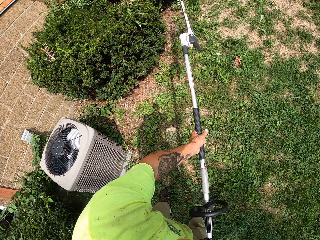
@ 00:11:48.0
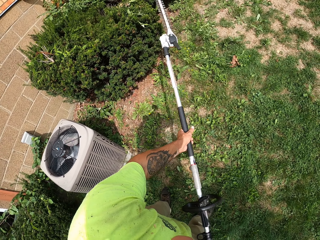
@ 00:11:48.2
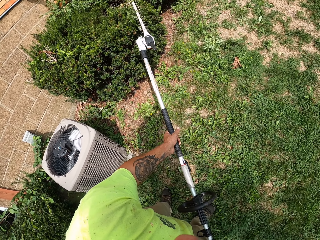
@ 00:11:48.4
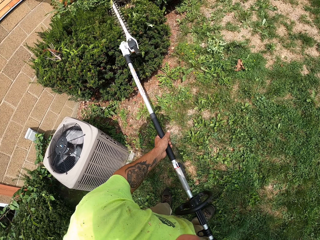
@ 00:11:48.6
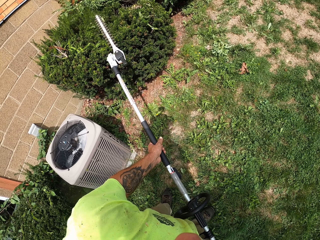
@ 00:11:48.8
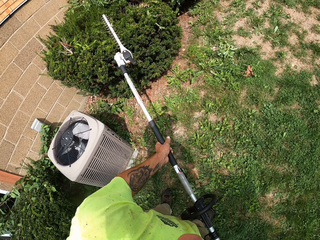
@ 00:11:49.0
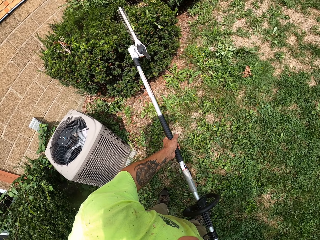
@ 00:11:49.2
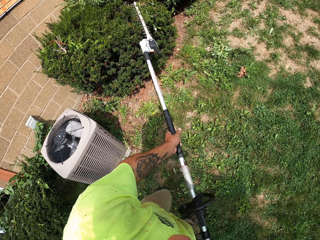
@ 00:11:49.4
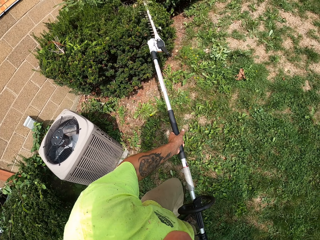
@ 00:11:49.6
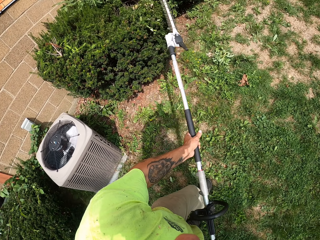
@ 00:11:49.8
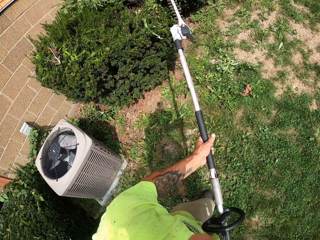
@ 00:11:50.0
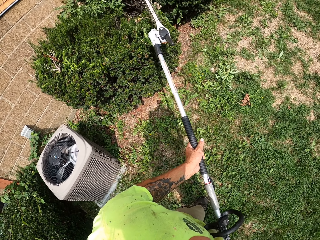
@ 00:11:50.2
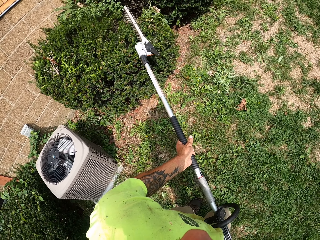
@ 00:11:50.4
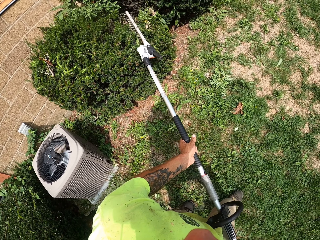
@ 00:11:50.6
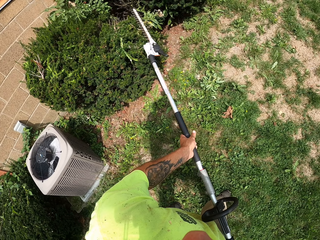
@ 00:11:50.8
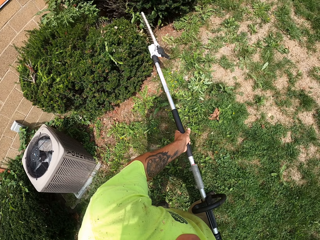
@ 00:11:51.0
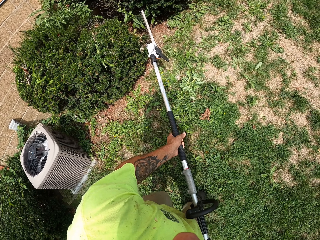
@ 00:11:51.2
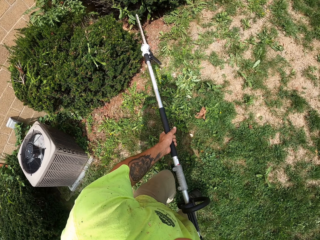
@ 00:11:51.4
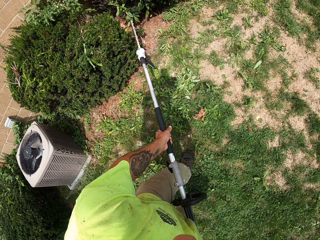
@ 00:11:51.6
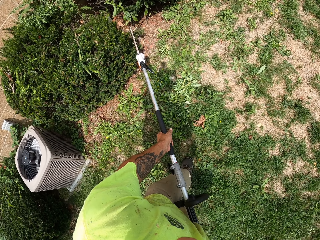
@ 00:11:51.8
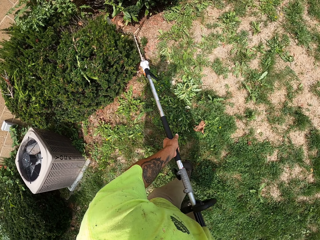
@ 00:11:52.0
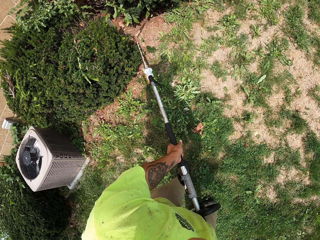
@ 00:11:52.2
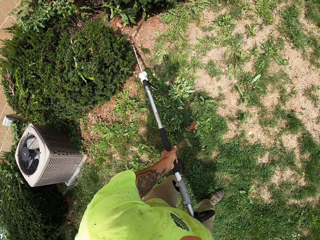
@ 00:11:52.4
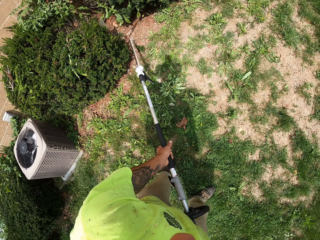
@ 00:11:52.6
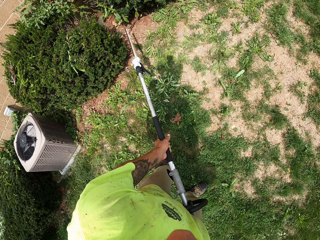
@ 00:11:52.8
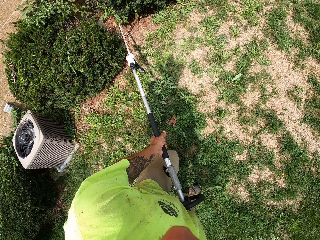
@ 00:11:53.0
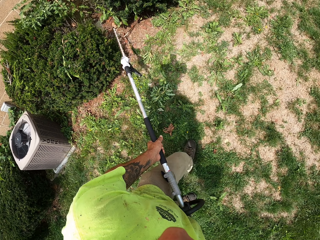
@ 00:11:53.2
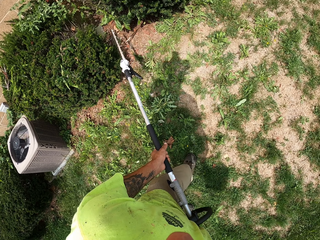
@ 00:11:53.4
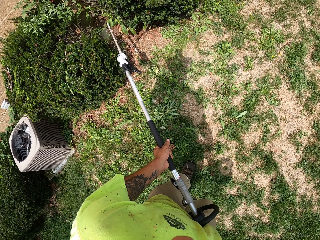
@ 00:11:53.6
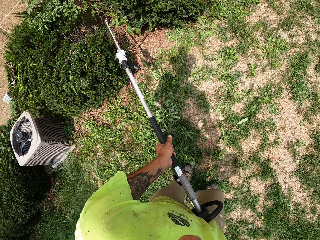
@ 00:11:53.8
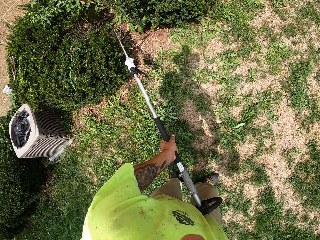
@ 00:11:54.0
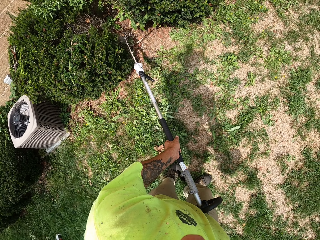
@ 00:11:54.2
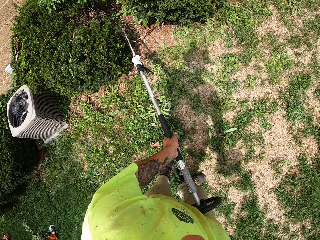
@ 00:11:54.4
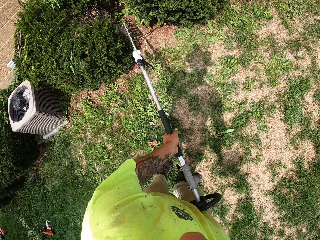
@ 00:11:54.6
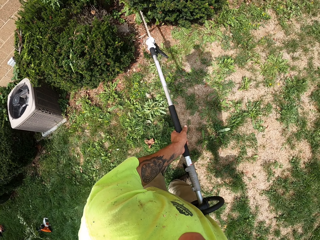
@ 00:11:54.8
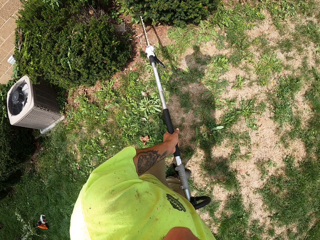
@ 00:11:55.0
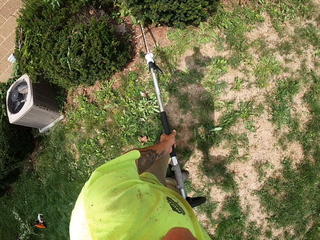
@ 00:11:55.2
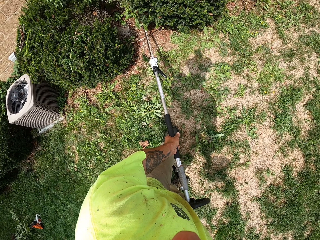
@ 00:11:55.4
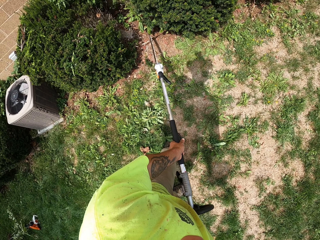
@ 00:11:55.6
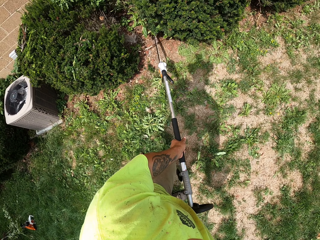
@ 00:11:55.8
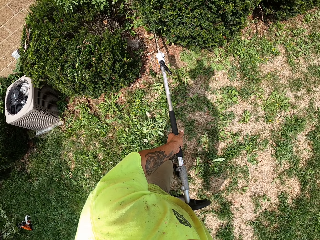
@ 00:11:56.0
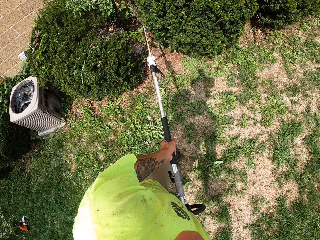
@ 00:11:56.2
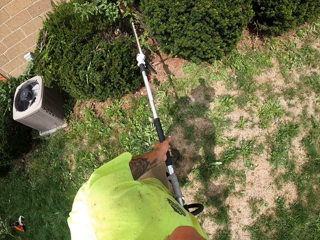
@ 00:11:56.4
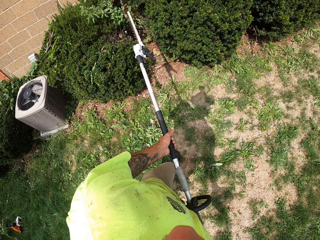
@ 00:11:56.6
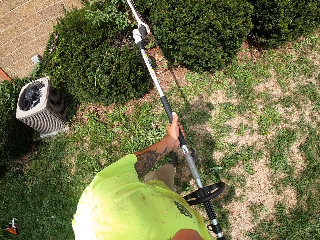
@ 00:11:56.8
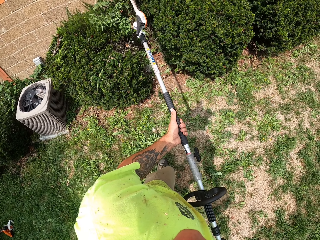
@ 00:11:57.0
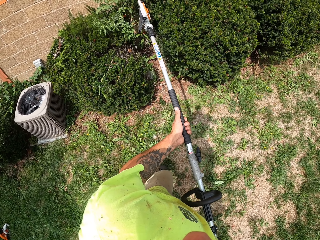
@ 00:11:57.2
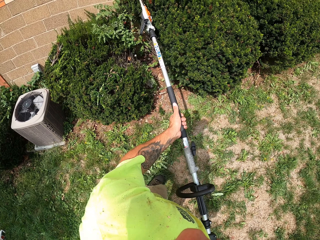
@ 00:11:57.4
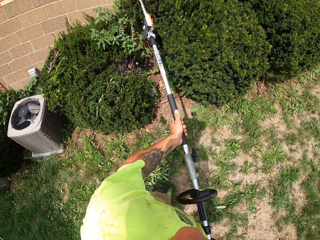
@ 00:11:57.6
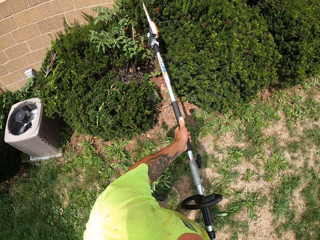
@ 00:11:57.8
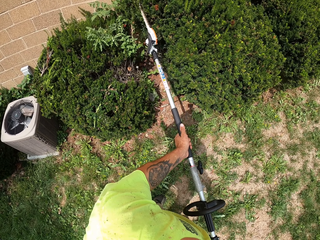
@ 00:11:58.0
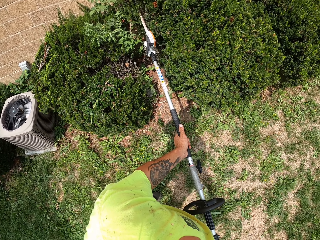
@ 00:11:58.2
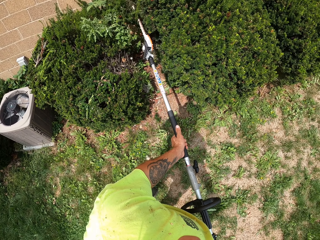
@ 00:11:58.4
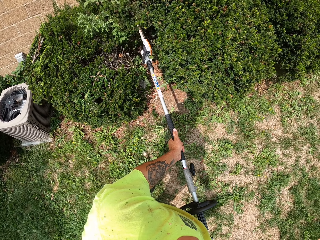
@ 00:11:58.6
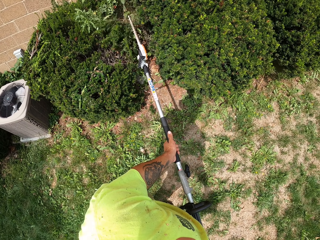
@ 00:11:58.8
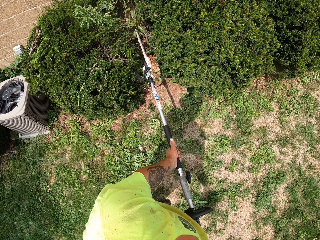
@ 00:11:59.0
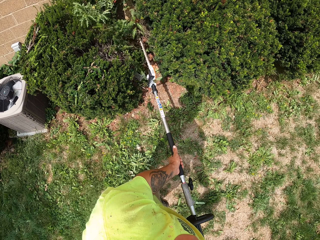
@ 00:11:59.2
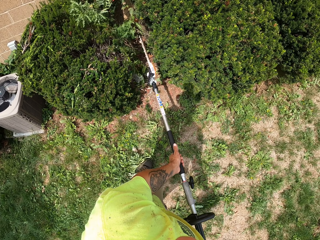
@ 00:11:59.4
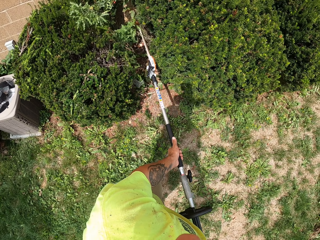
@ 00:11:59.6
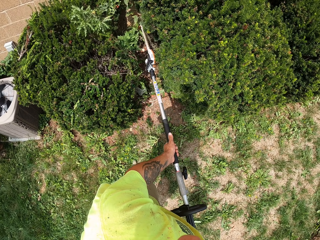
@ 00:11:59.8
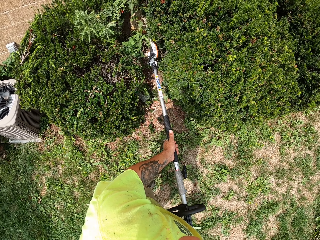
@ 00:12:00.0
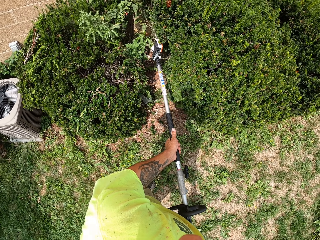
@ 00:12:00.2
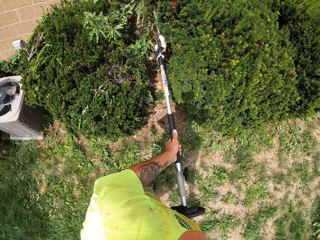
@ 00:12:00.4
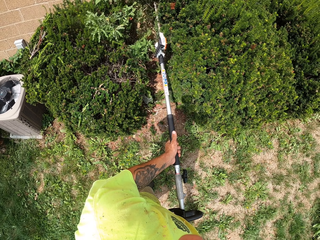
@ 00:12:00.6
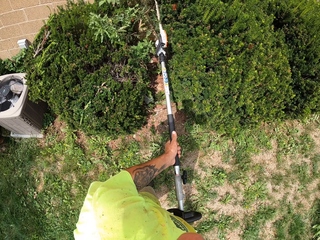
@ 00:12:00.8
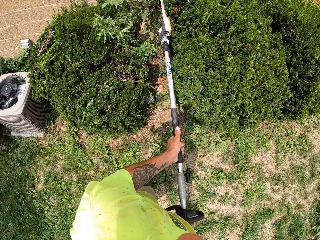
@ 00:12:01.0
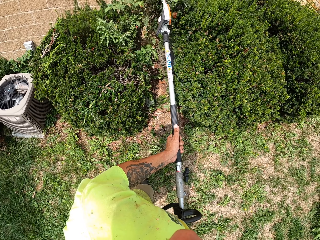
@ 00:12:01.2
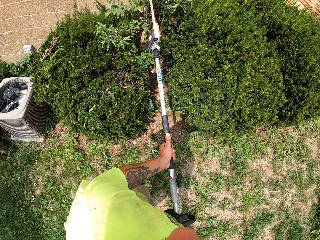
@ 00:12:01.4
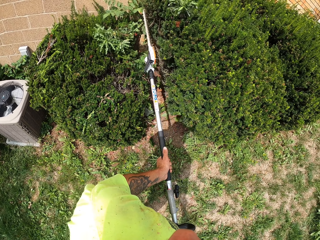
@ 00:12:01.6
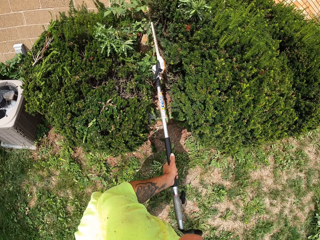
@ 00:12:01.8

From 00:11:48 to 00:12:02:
The camera wearer trims a hedge with the hedge trimmer in his hands.

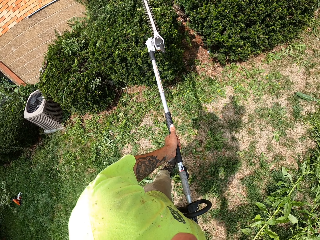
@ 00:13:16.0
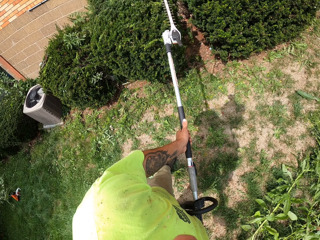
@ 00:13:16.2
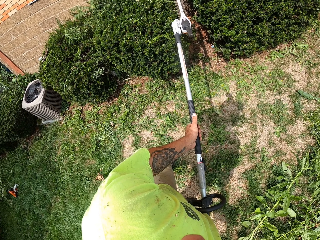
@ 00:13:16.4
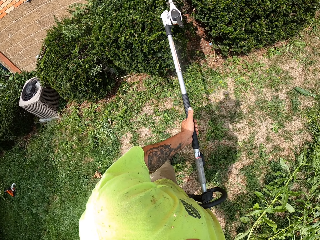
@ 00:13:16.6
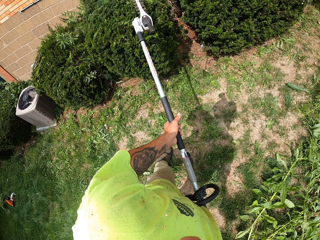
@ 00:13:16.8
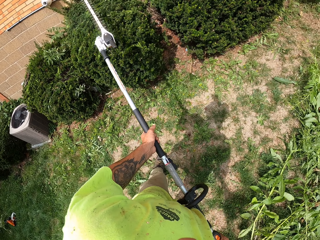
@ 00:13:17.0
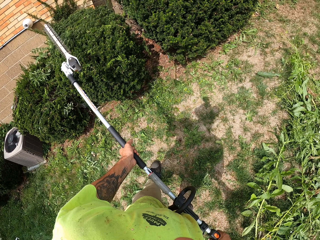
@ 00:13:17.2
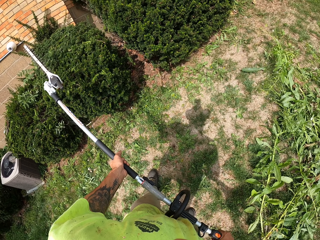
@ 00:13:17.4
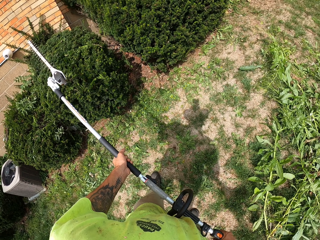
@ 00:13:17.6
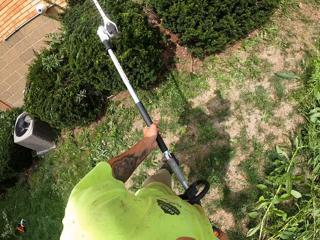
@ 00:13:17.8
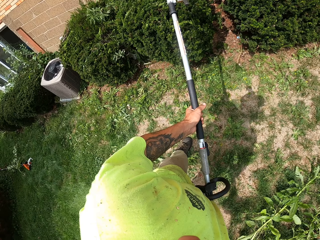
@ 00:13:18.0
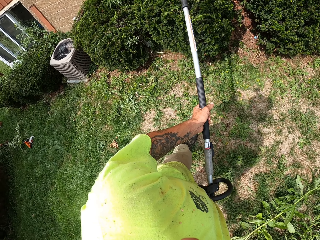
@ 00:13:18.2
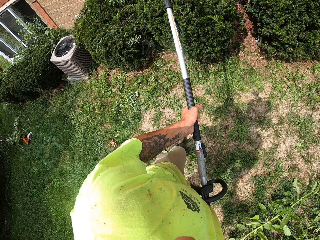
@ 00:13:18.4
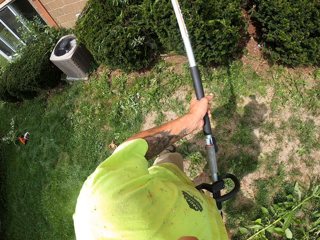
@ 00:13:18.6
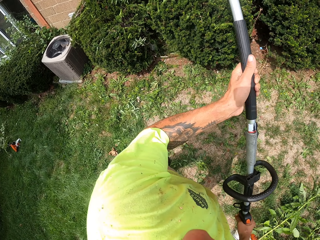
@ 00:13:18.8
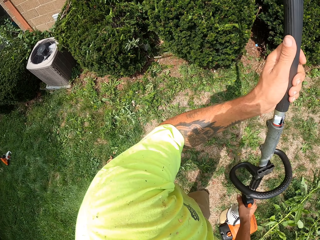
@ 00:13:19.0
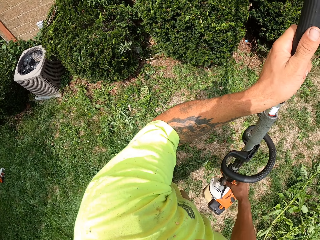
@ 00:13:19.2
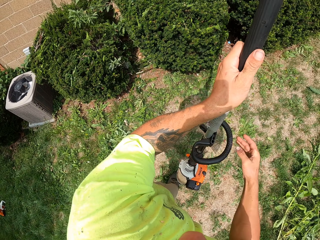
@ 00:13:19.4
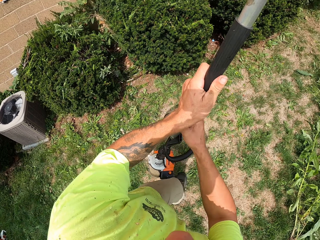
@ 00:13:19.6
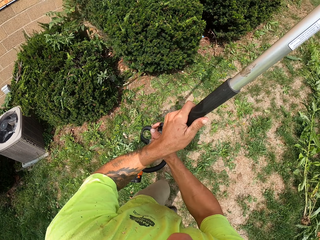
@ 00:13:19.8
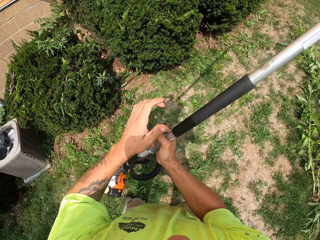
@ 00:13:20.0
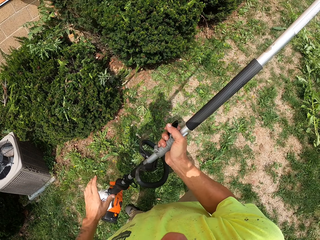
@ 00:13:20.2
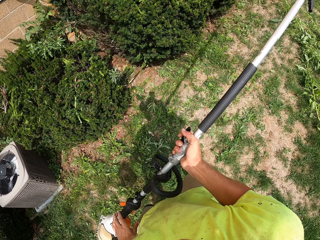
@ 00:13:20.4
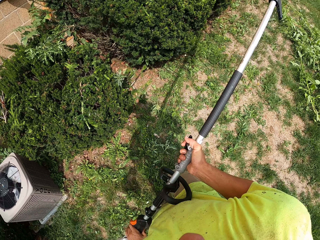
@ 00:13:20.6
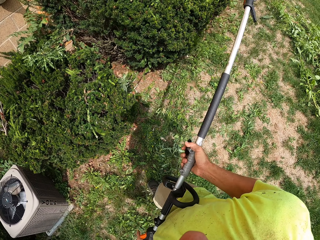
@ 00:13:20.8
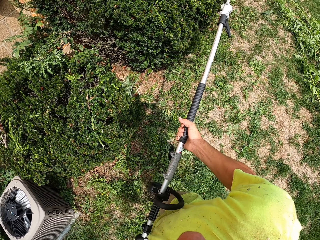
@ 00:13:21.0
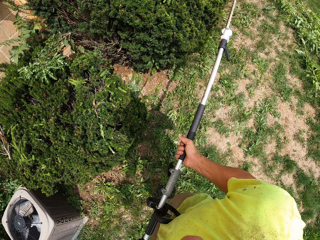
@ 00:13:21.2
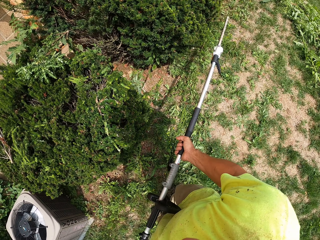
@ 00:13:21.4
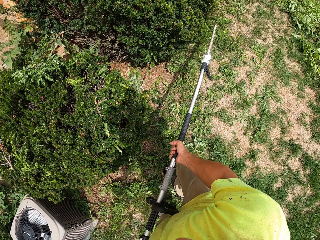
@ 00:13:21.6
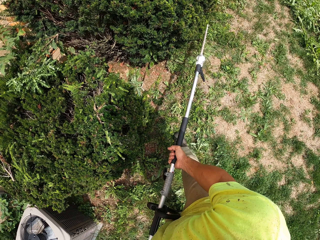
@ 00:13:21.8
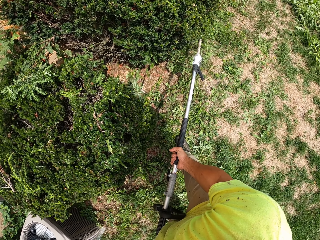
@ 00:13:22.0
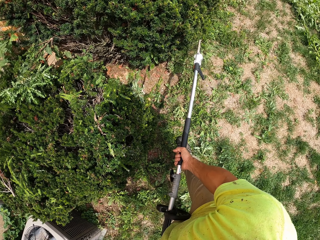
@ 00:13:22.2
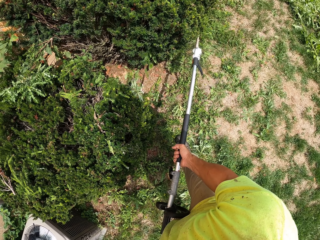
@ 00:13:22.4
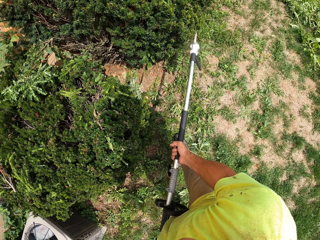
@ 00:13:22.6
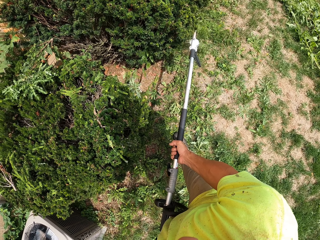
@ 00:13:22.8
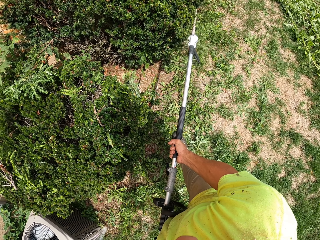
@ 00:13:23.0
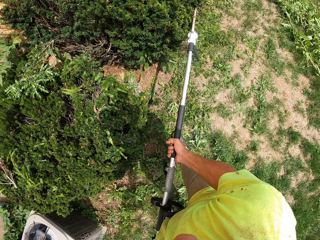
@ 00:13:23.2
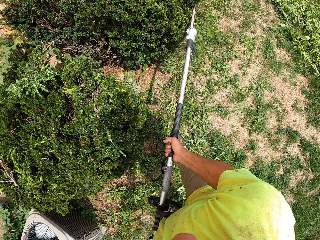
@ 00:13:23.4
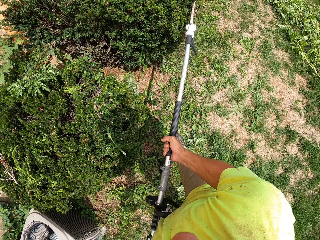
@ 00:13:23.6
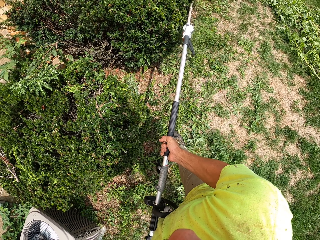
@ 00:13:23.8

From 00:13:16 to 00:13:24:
The camera wearer moves the hedge trimmer to the right hand. He stands the hedge trimmer with his hands and adjusts the position of his hands on the hedge trimmer. He trims the hedge with the electric hedge trimmer in his hands.
